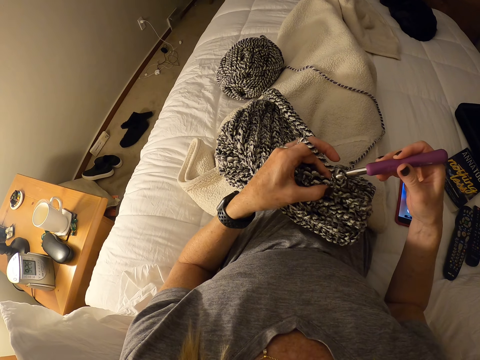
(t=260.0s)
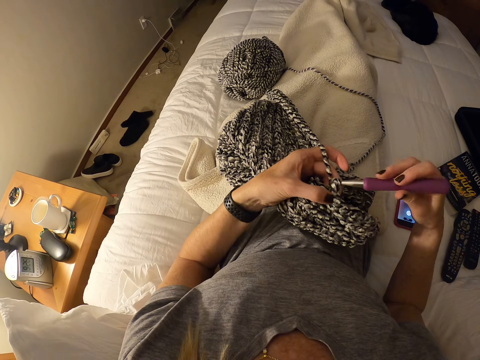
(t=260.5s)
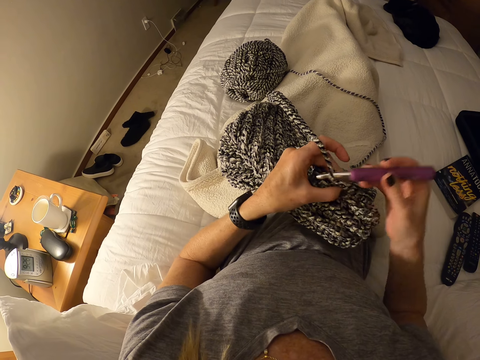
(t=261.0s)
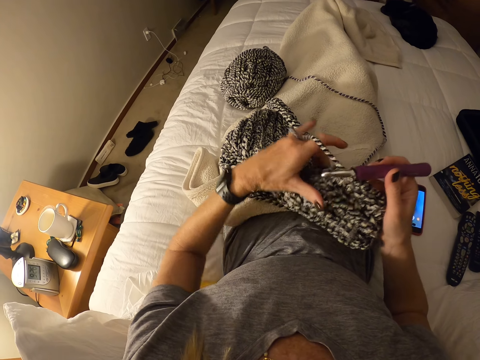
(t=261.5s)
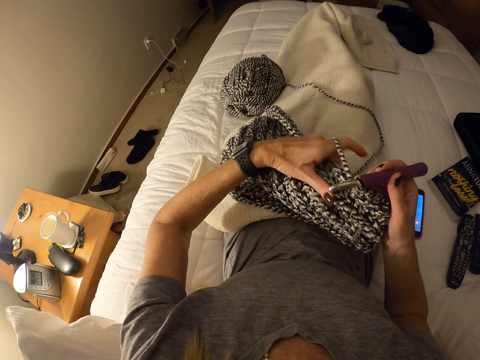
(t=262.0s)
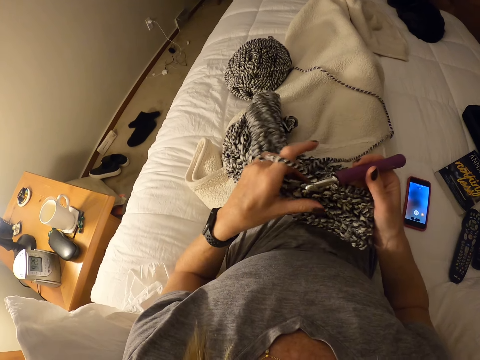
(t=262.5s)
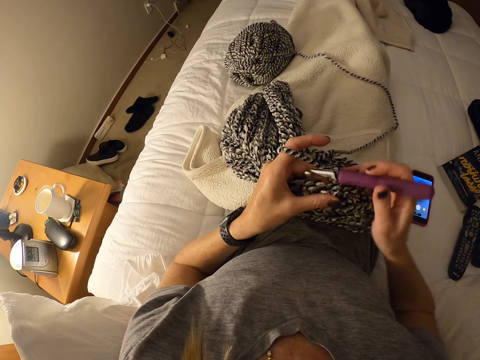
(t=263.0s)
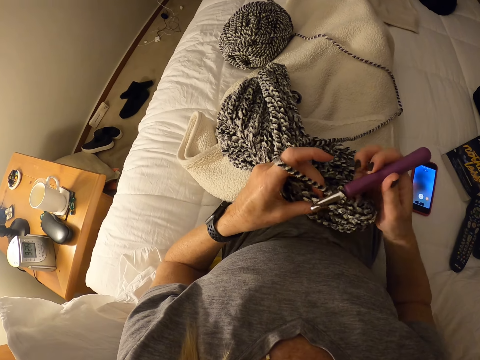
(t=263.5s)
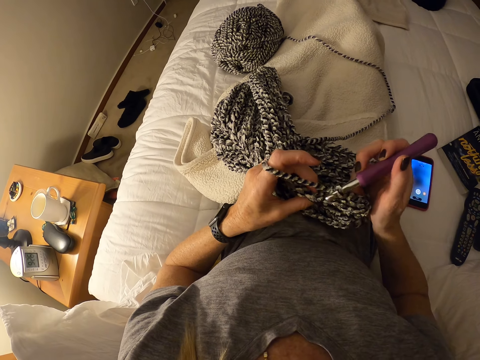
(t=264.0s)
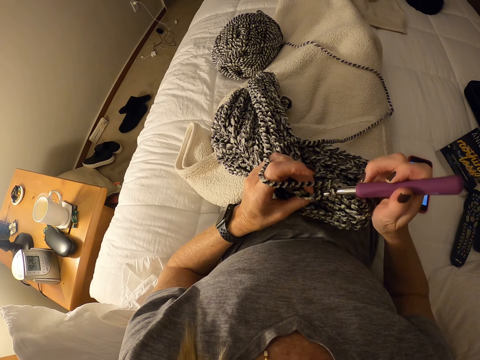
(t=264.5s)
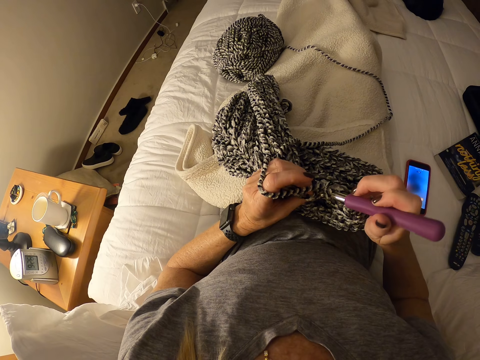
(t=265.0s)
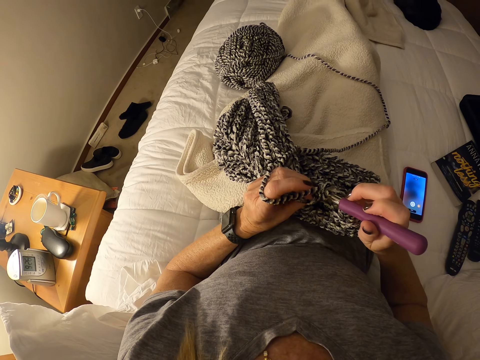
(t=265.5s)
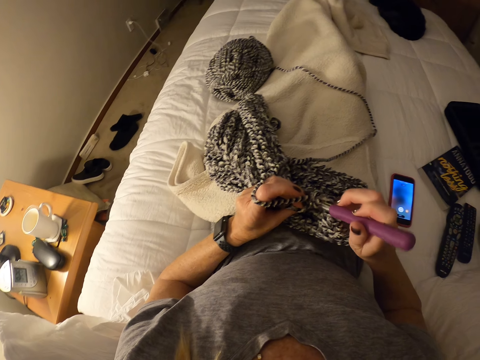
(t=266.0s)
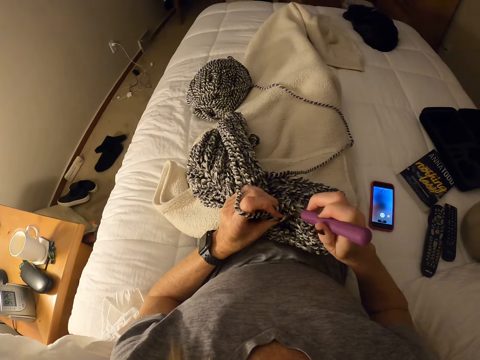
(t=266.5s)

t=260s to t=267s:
The camera wearer adjusts the knit fabric on her lap with her left hand. She flips the fabric. She continues knitting with the knitting needle.

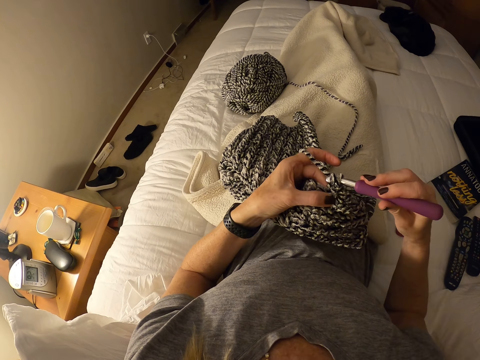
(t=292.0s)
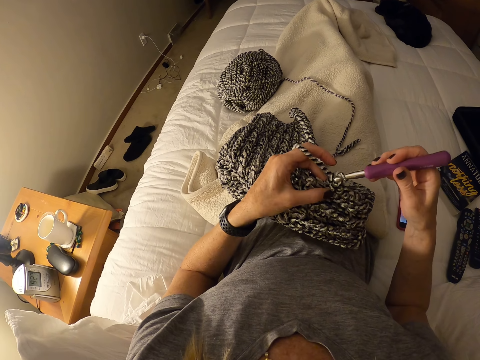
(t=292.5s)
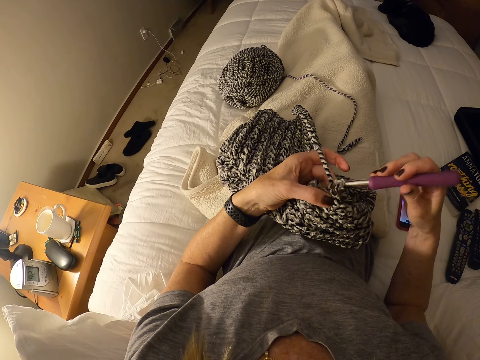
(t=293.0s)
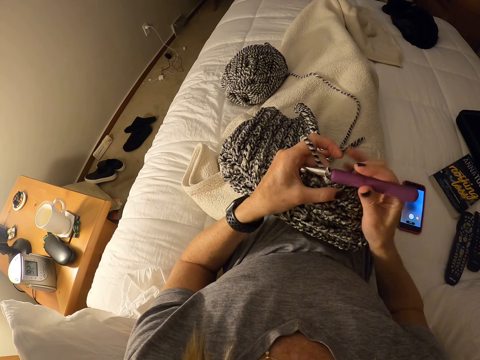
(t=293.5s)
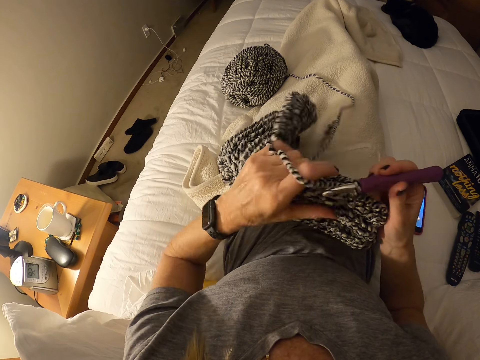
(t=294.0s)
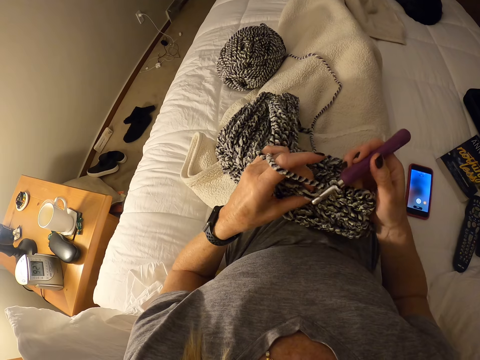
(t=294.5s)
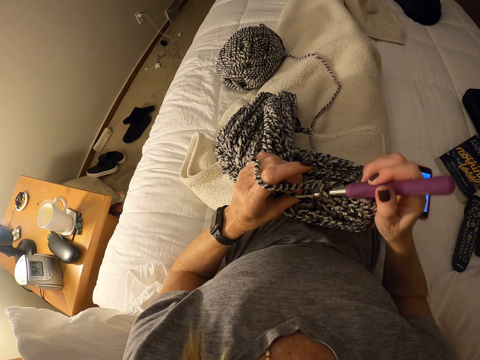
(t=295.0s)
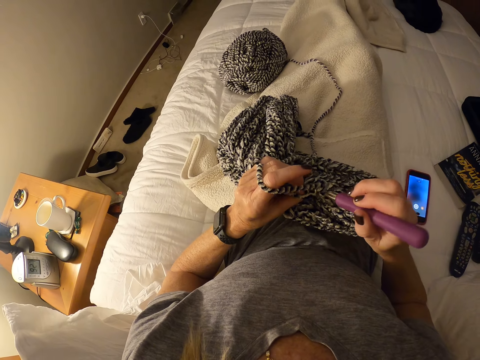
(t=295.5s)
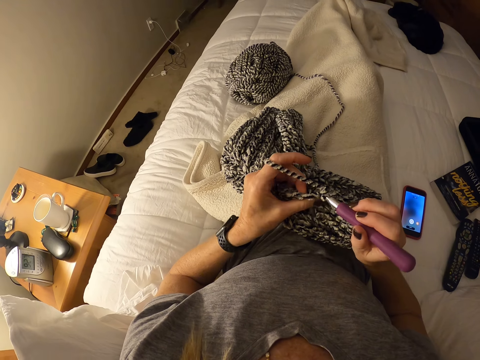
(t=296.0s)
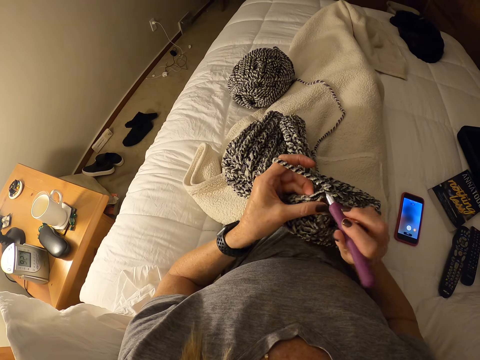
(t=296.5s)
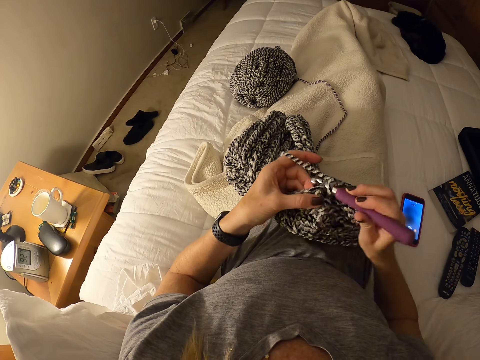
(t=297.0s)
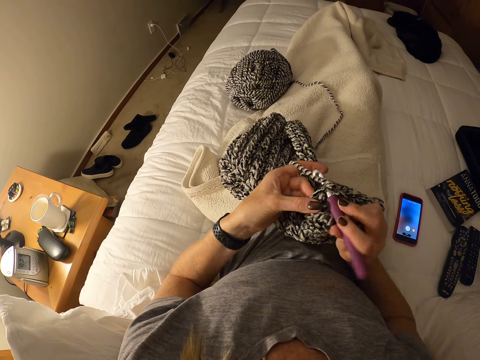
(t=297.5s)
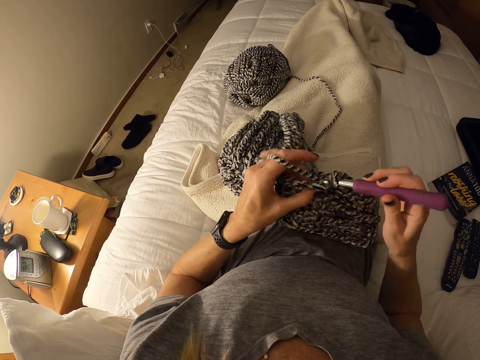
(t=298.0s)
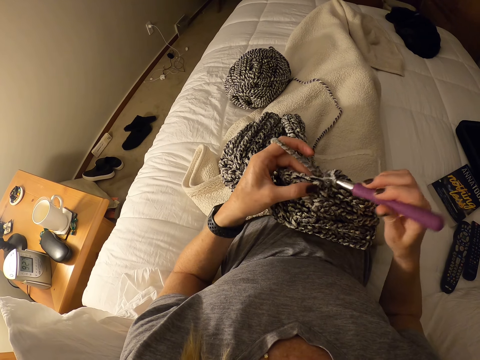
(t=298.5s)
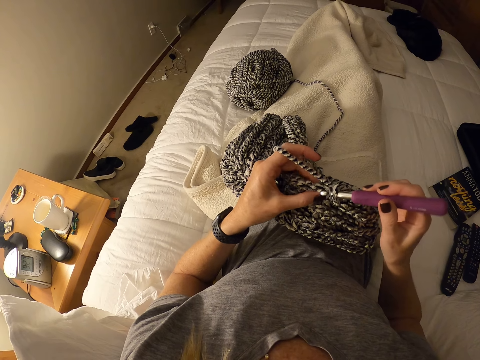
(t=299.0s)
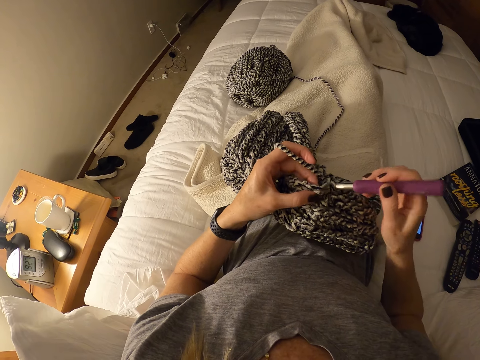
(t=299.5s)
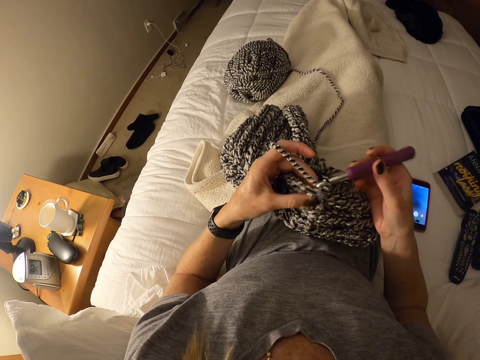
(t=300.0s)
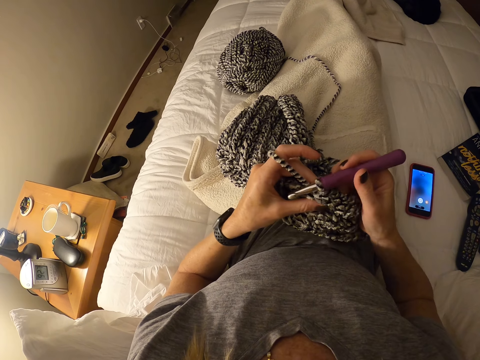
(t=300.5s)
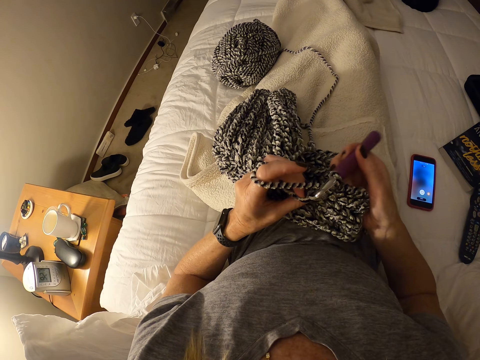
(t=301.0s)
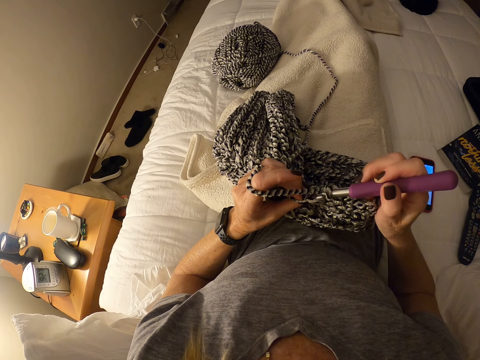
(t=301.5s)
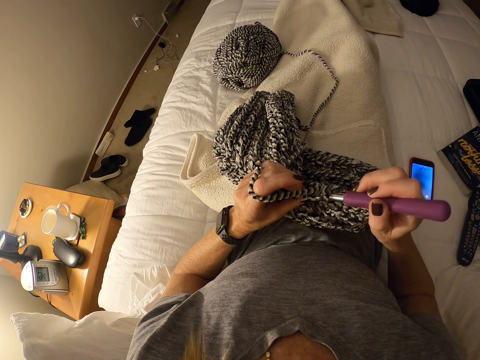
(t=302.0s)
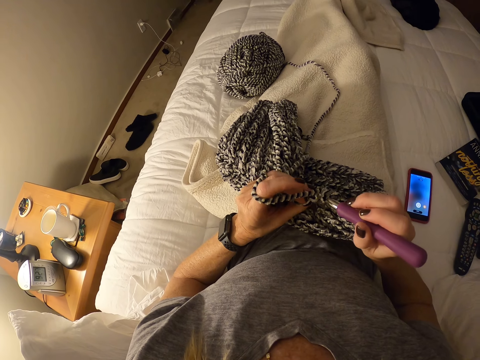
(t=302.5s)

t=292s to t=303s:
The camera wearer adjusts the thread on the knit fabric with her left hand. She moves the sweater with a hand. She knits the sweater with a crochet hook.

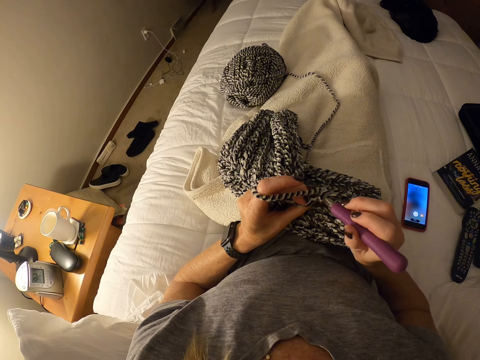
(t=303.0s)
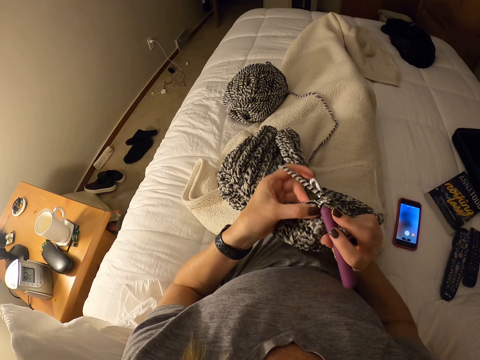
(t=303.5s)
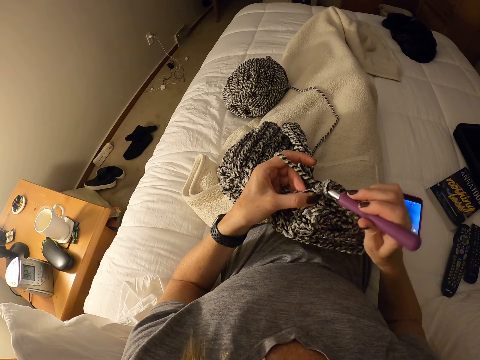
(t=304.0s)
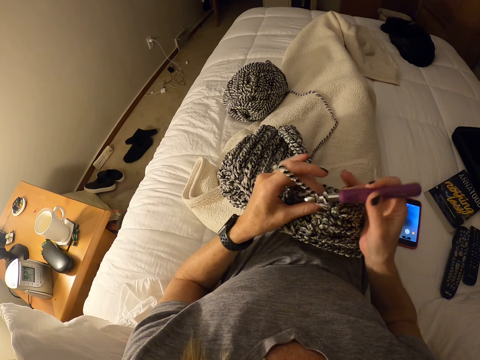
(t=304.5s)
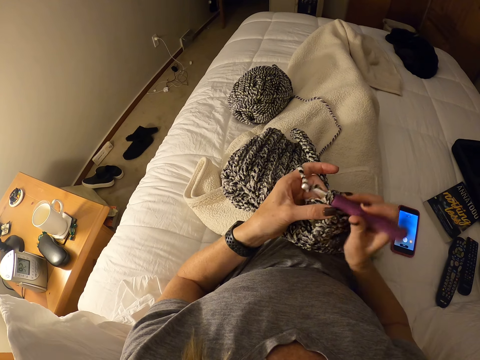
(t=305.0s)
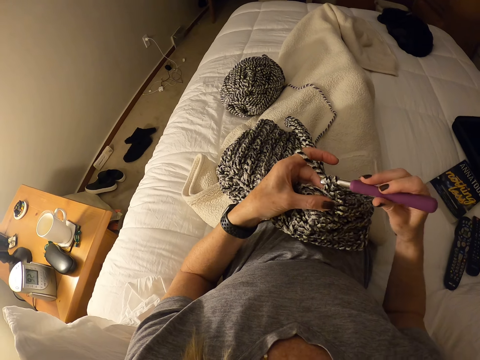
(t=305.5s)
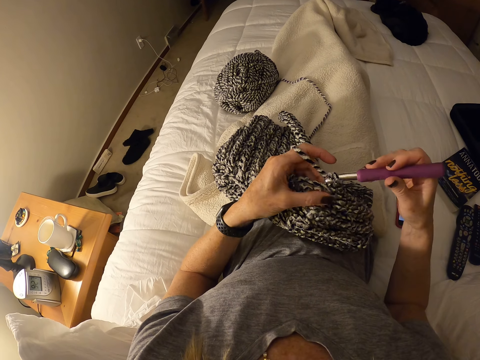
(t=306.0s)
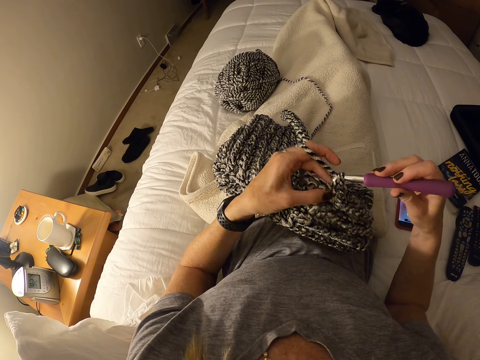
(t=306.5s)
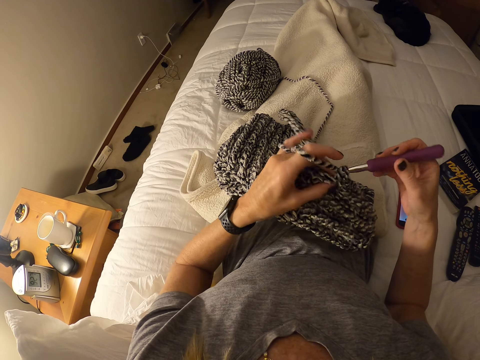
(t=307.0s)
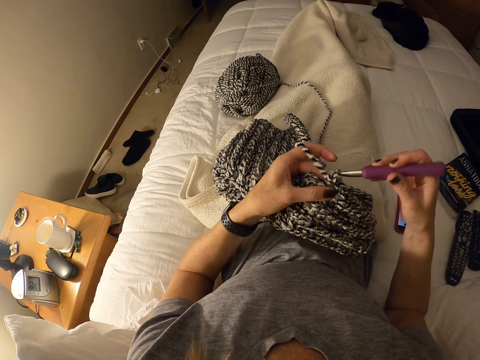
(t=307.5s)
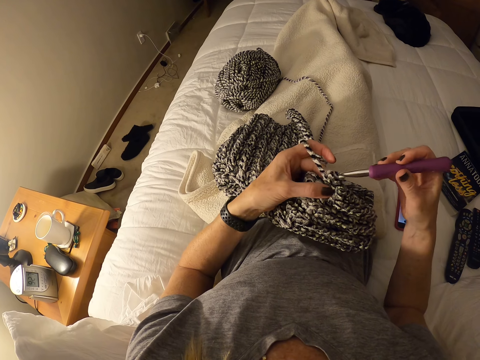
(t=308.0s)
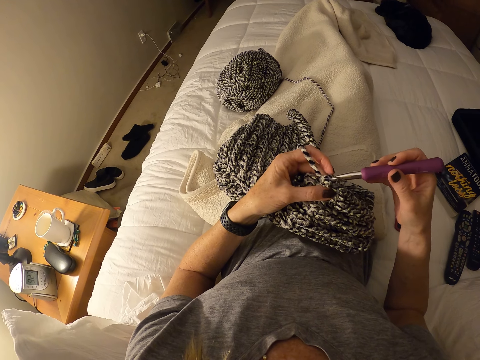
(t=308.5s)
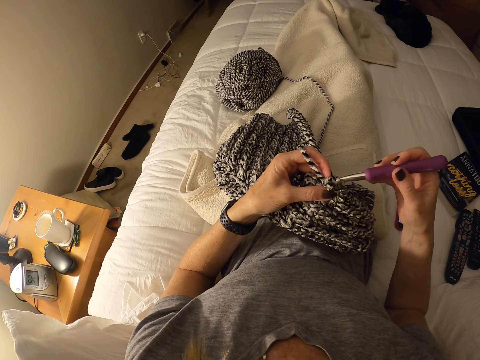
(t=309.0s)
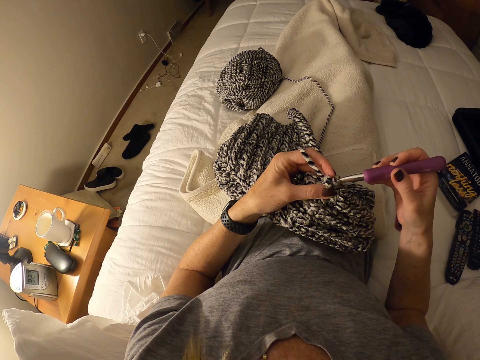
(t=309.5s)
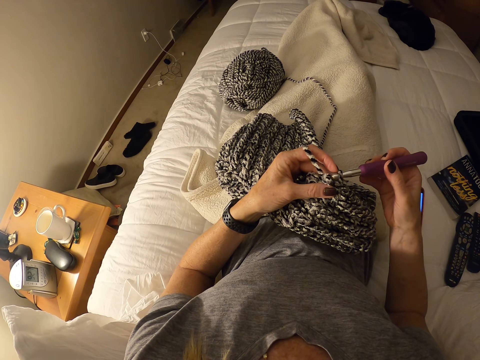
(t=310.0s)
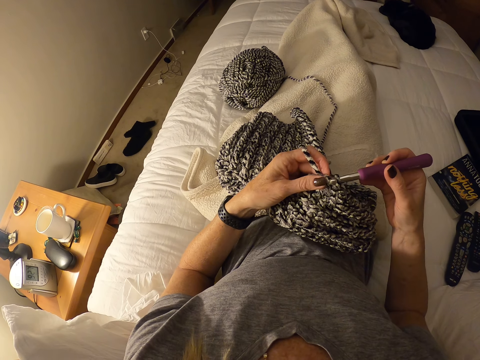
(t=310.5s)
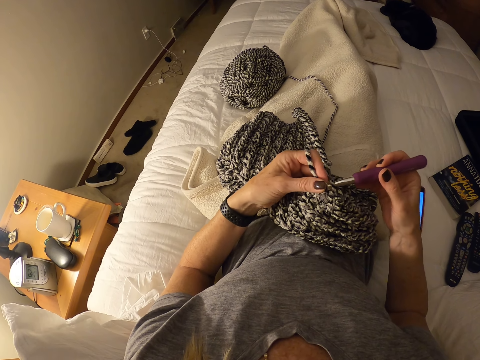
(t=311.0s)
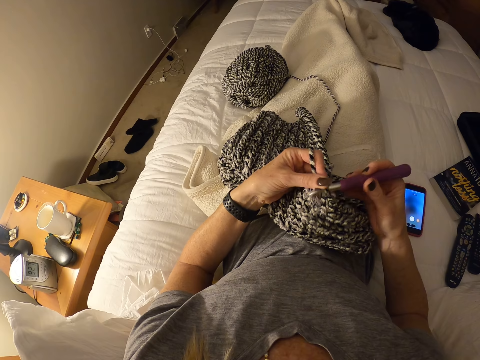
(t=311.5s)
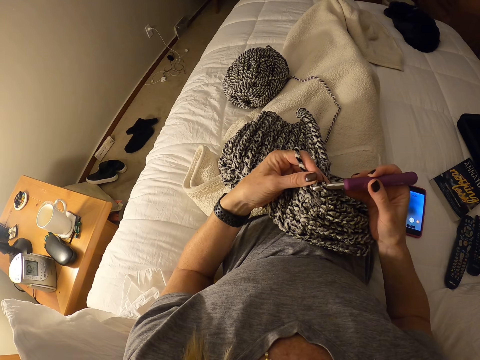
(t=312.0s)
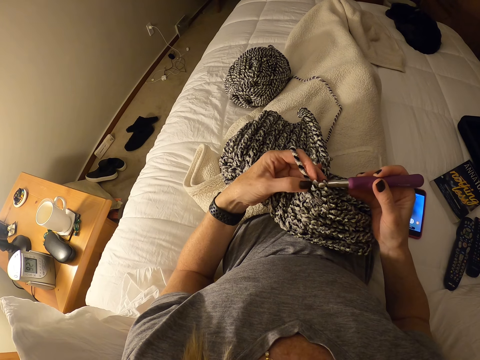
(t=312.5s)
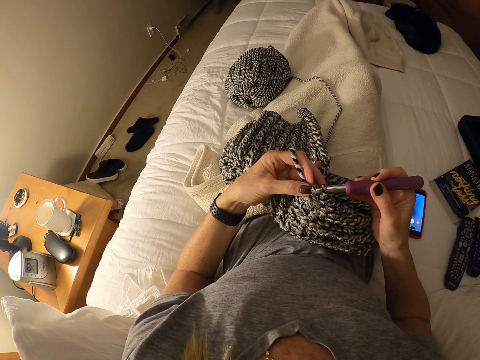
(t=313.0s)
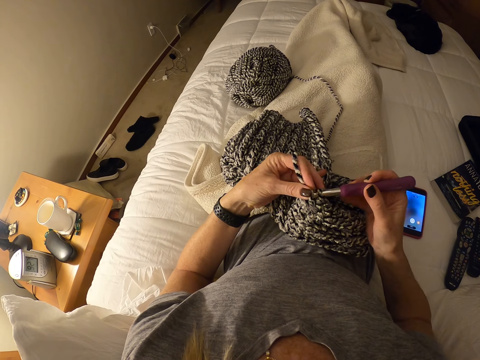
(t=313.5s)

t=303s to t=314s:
The camera wearer puts the crochet hook in between the yarn.
